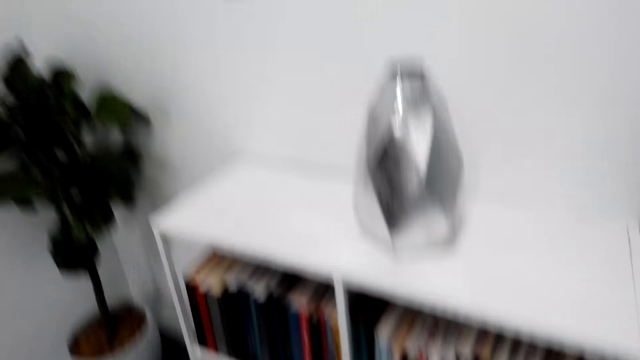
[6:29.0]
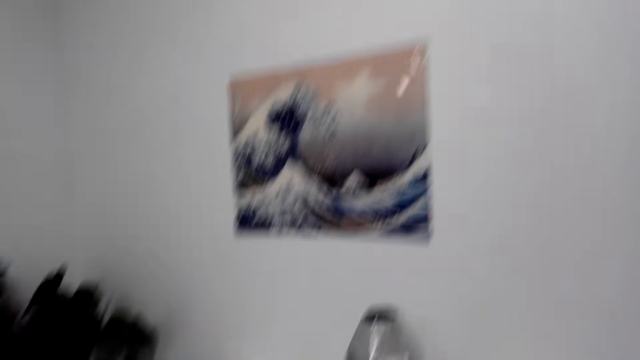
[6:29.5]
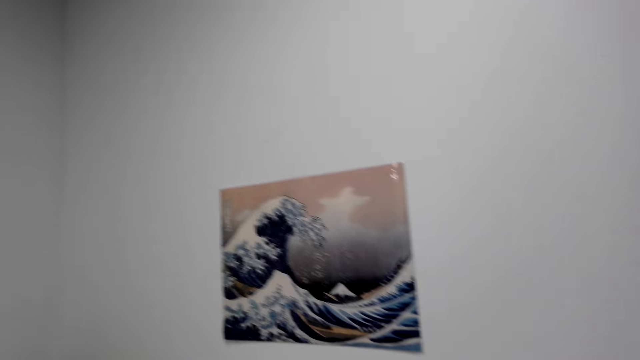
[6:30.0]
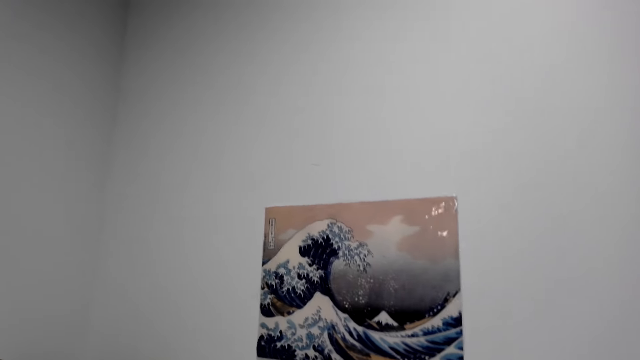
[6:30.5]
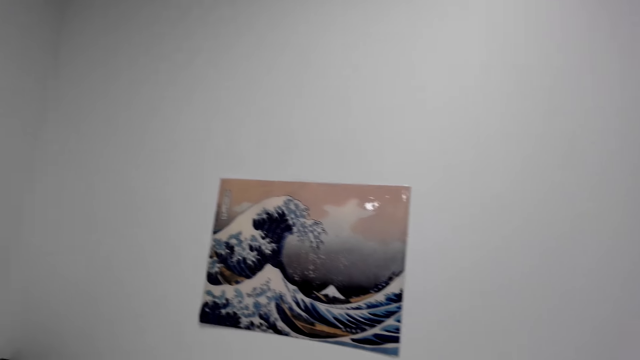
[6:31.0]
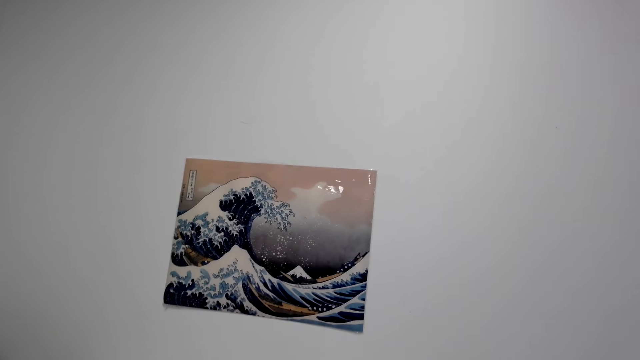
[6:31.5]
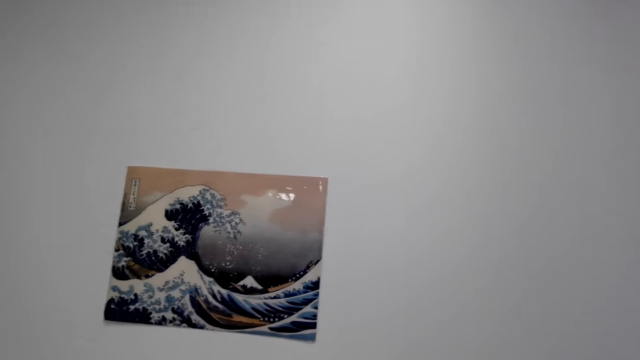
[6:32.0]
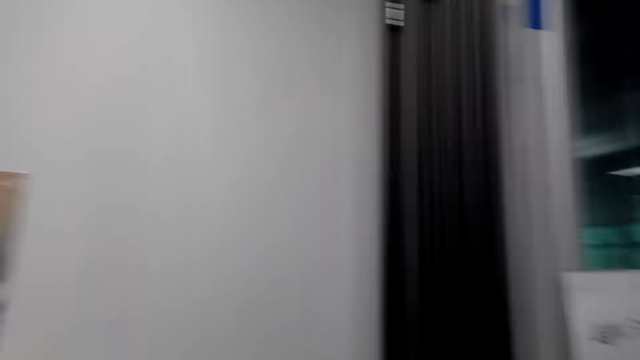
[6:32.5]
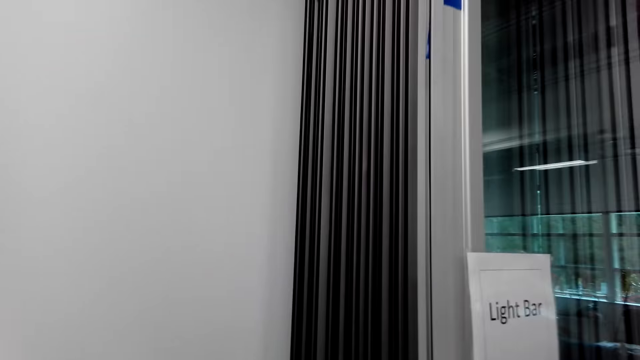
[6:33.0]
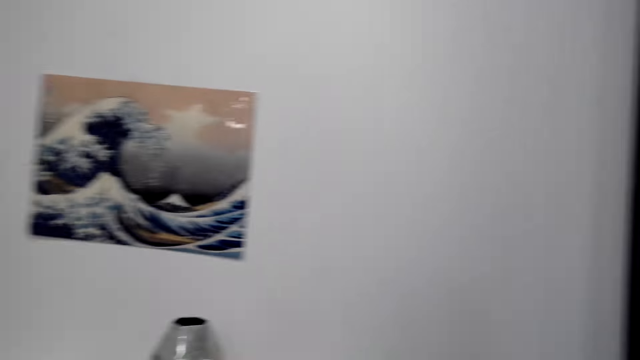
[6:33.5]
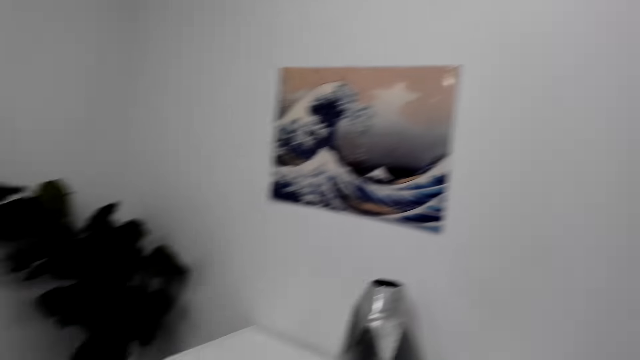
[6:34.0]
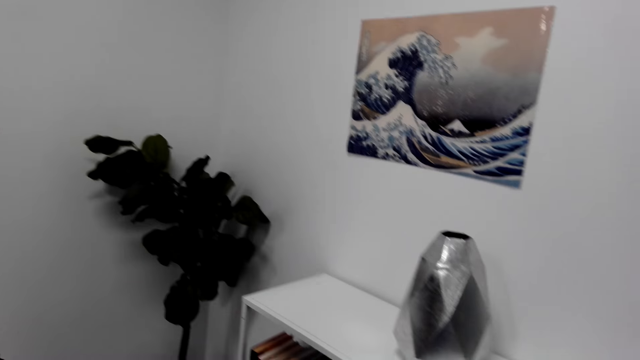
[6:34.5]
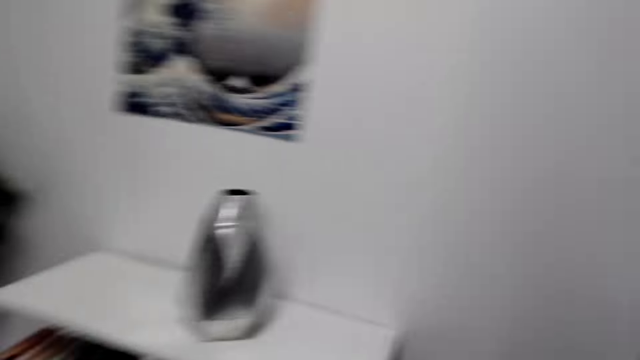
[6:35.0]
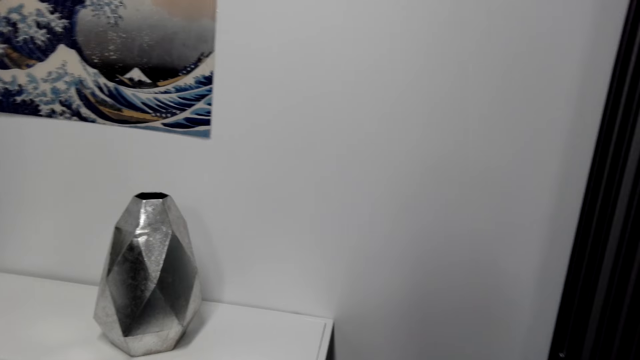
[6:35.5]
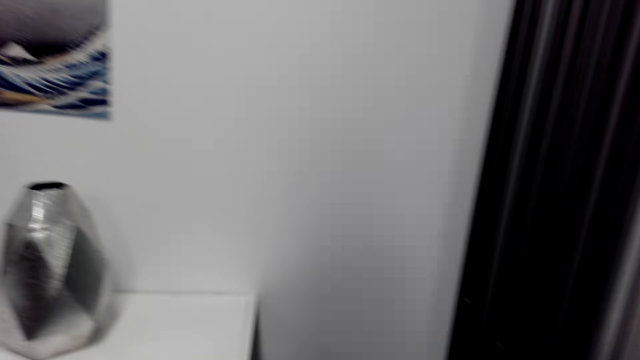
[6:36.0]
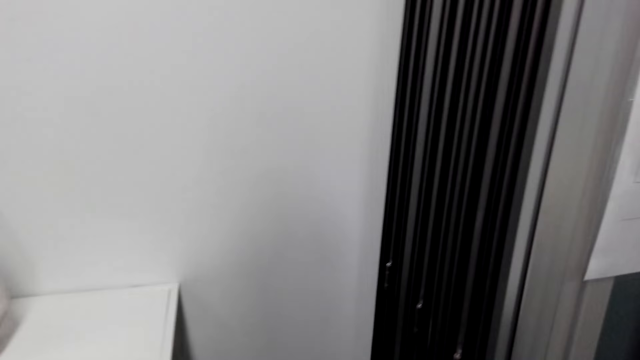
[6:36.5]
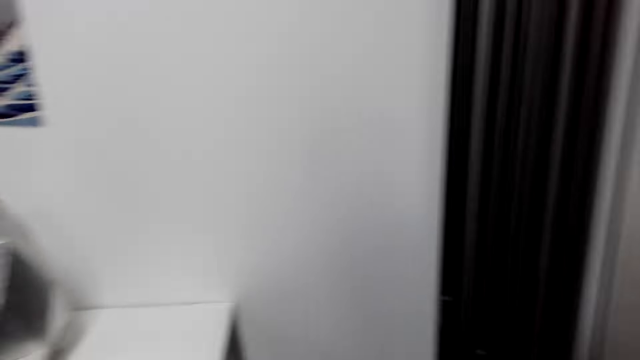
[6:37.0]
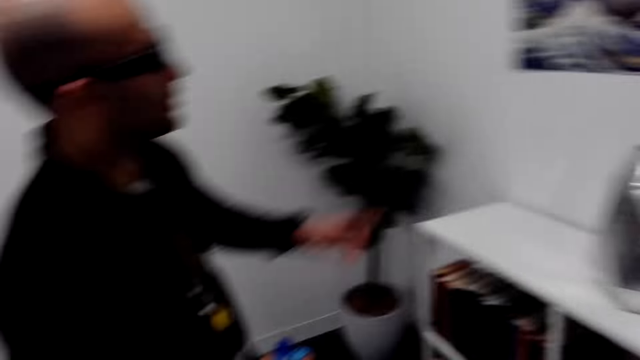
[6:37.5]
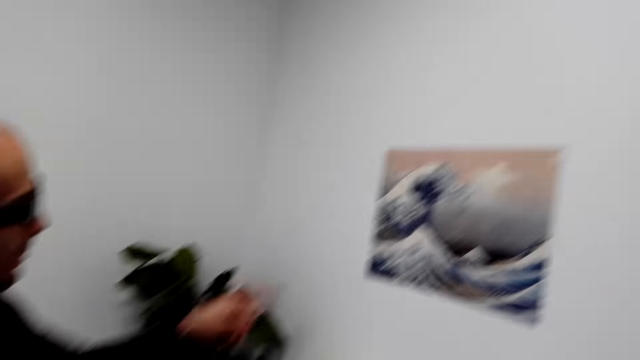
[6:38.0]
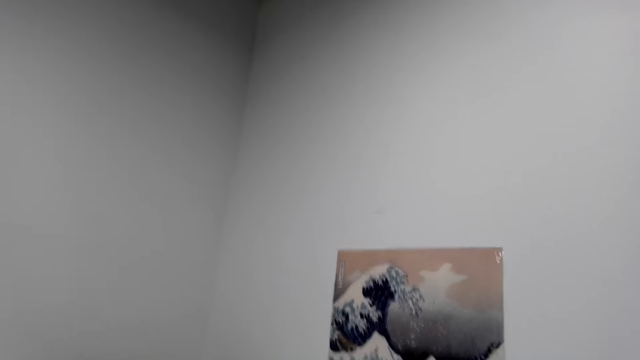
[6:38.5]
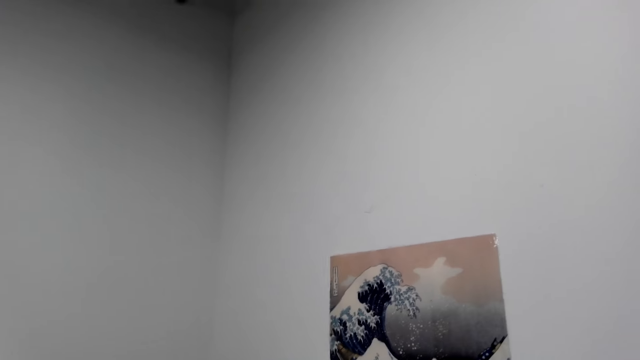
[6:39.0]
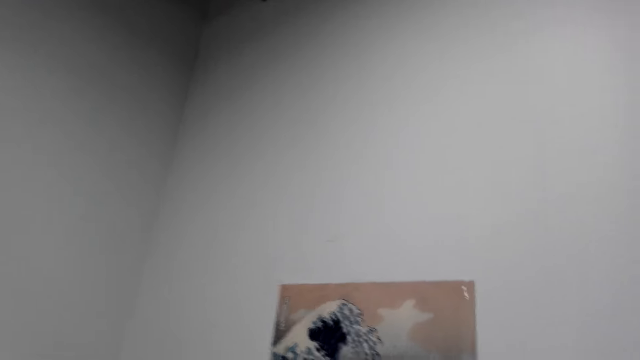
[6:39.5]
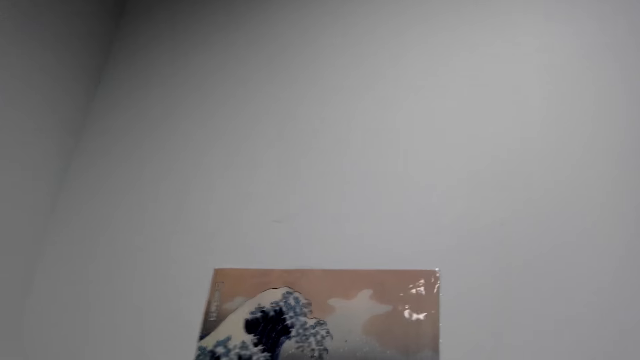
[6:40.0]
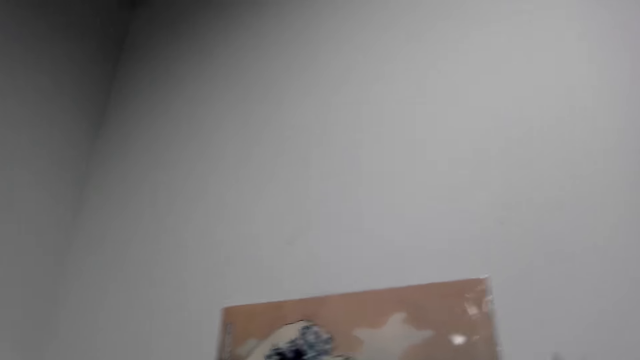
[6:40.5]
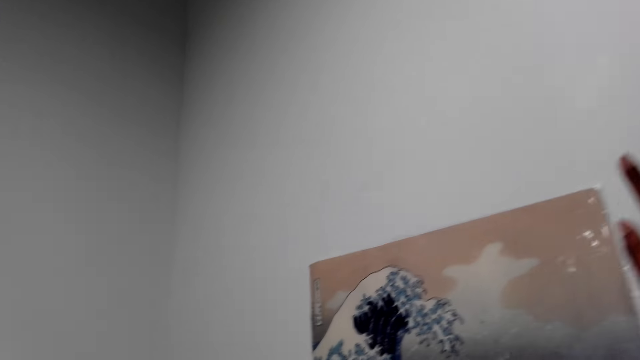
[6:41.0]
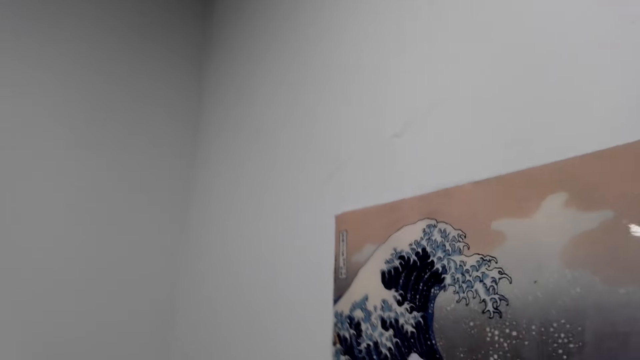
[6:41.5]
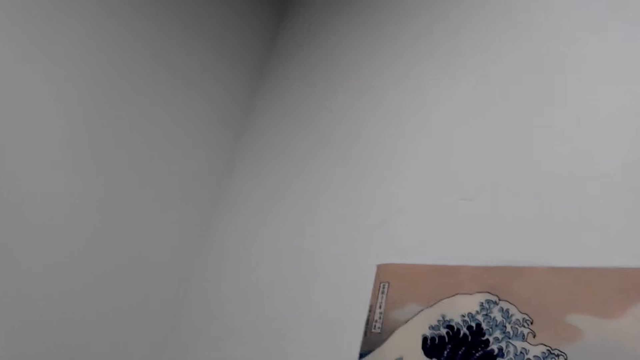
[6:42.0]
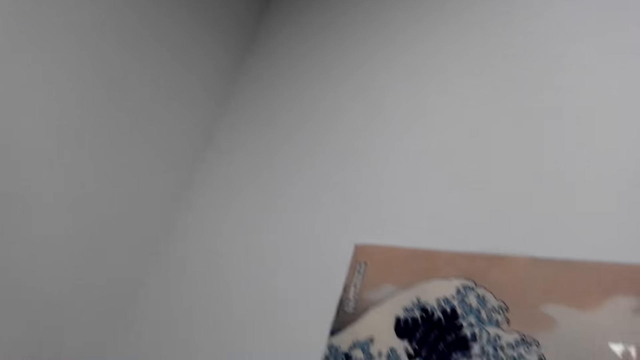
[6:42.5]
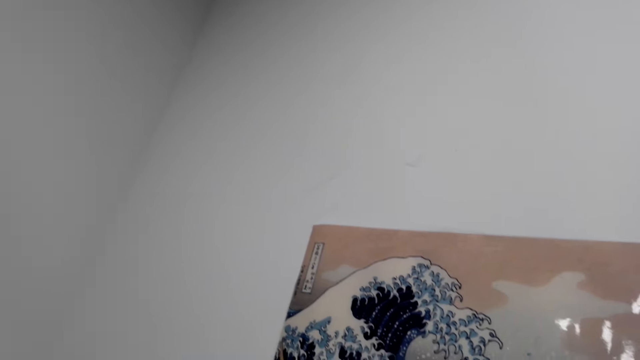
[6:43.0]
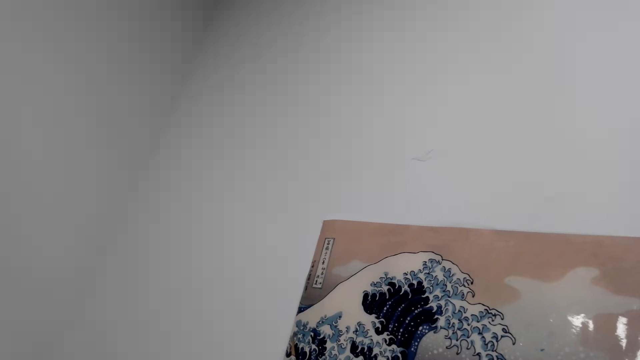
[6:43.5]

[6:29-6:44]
The camera wearer looks around. A person points at the wall canvas or wallpaper. The camera wearer moves the hand to the wall canvas. They touch the wallpaper.

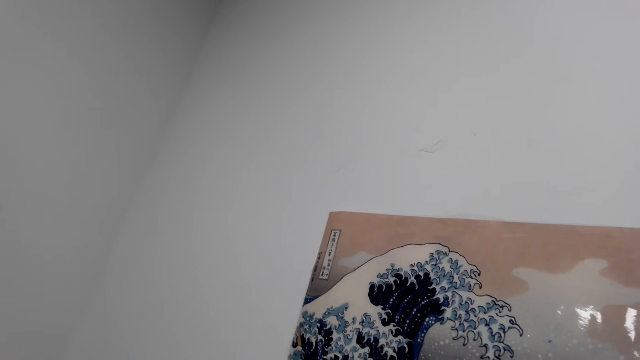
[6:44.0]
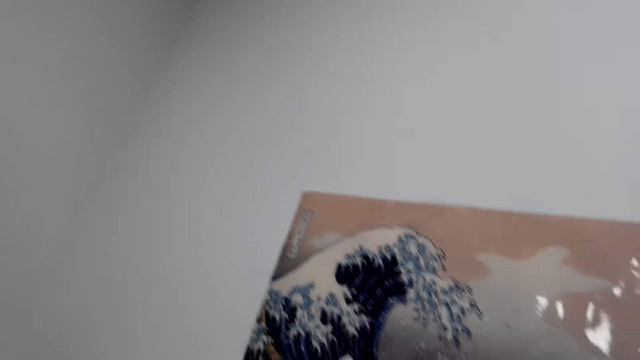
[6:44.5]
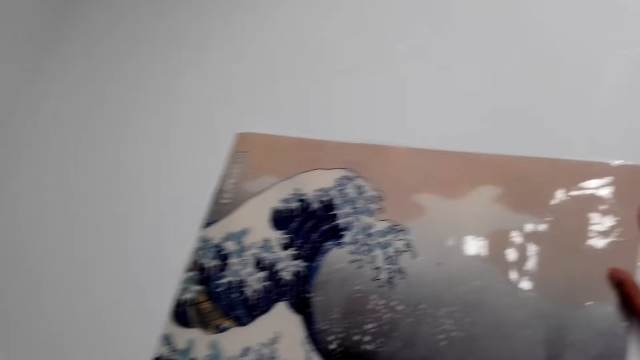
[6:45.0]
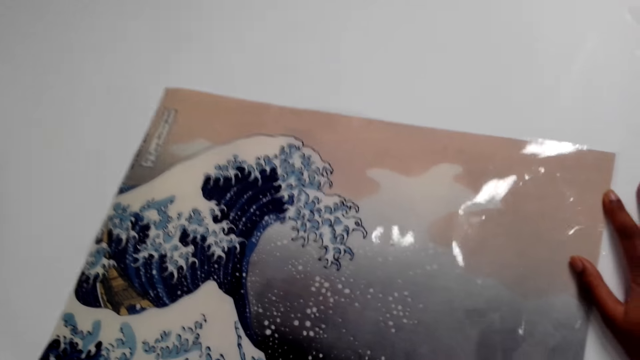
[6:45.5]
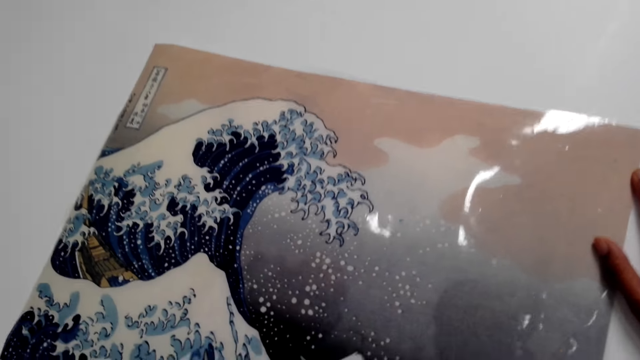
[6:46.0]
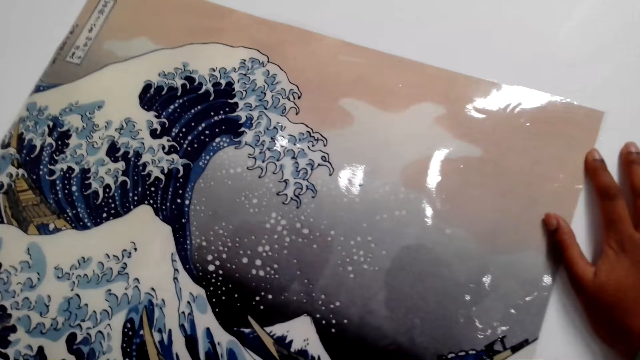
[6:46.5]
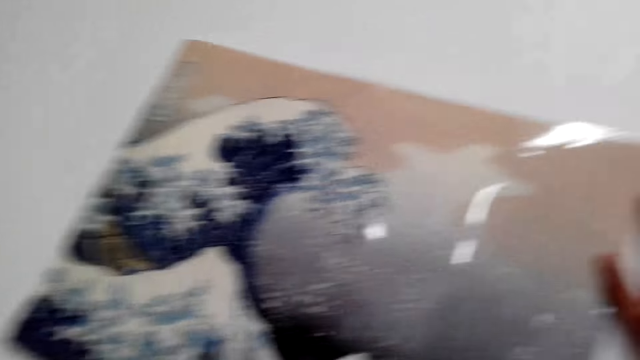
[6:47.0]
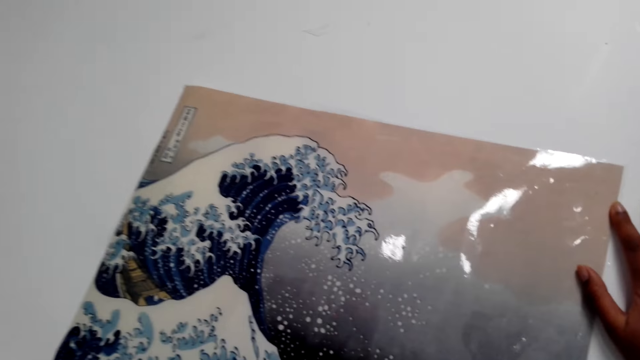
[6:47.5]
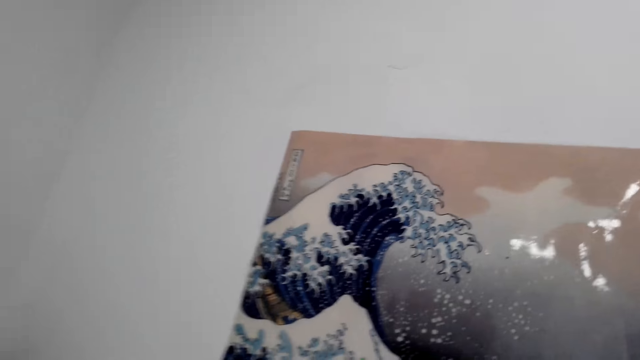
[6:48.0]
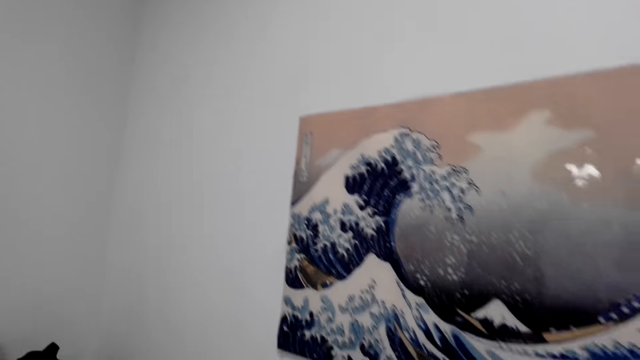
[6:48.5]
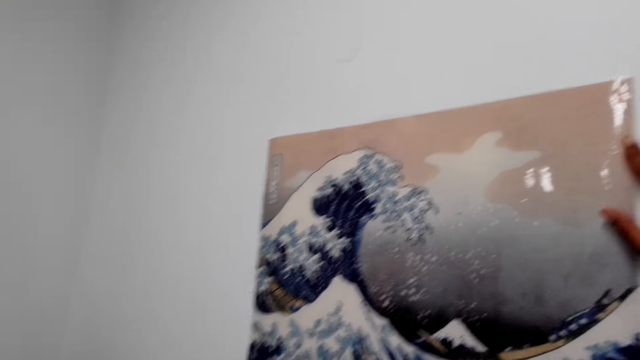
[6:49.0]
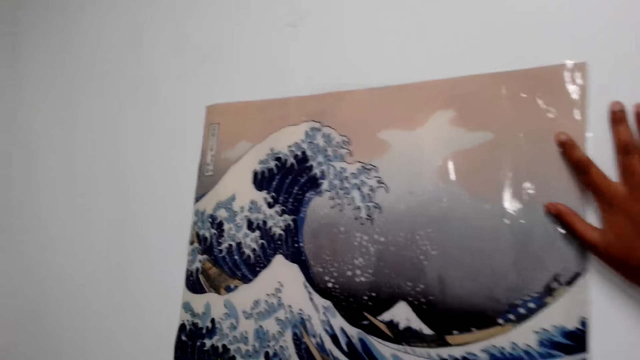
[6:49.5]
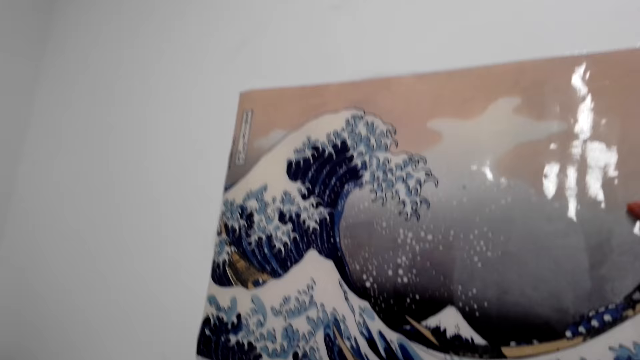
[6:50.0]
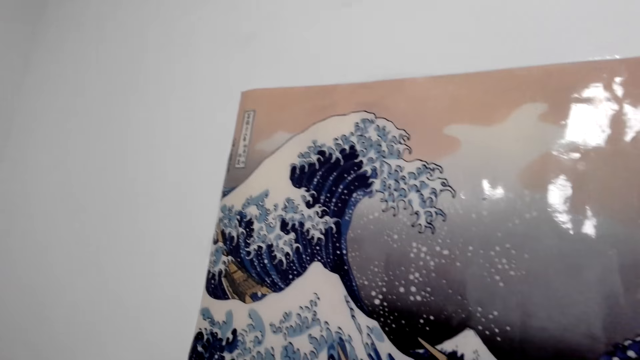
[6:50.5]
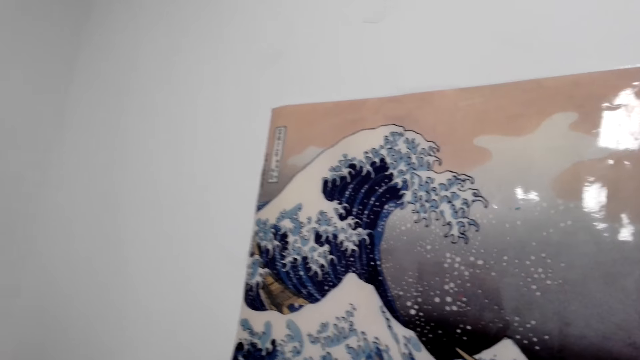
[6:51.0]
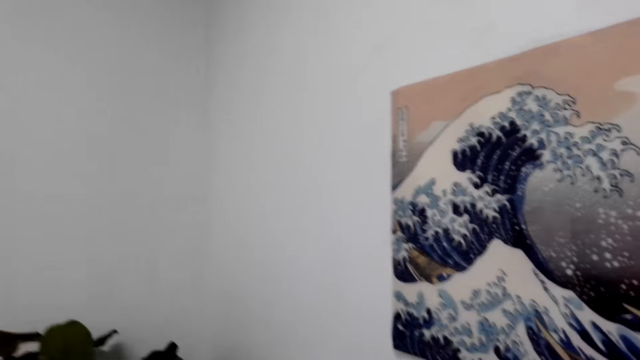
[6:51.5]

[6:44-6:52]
The camera wearer rests the hand on the wall. They look around.
